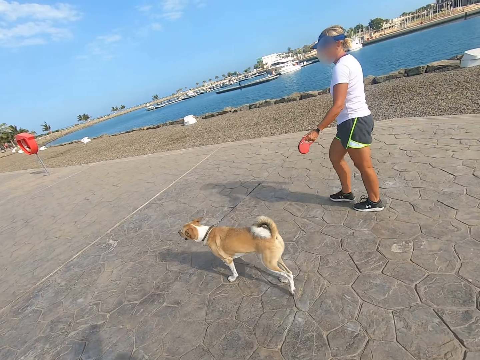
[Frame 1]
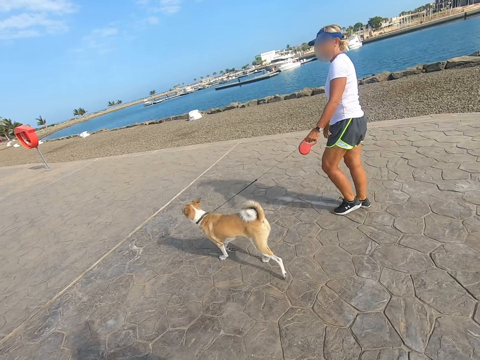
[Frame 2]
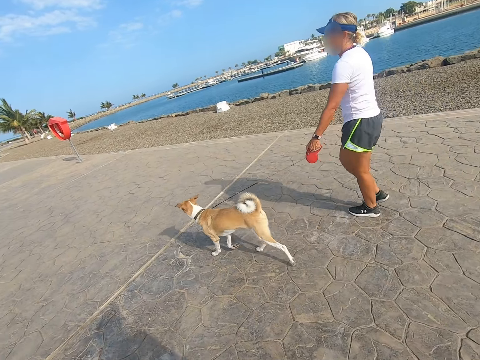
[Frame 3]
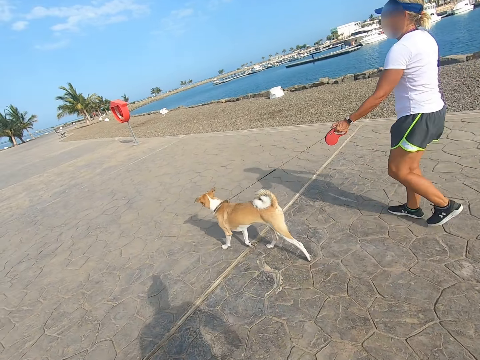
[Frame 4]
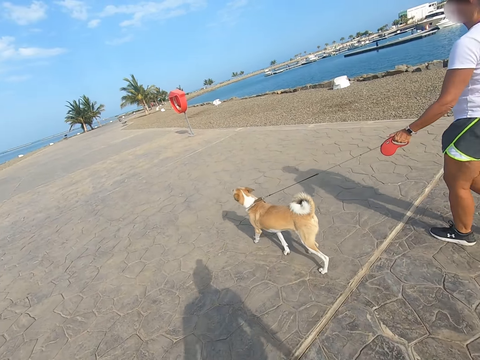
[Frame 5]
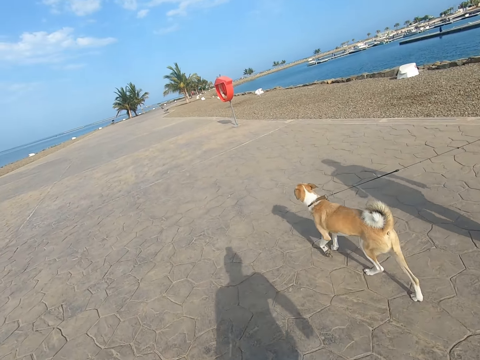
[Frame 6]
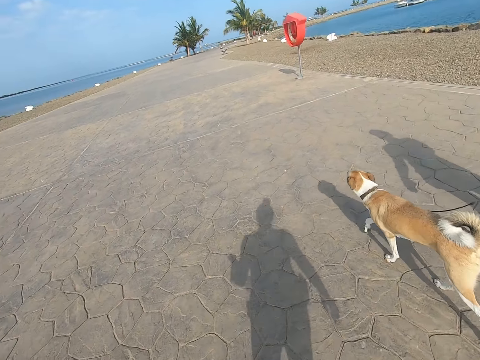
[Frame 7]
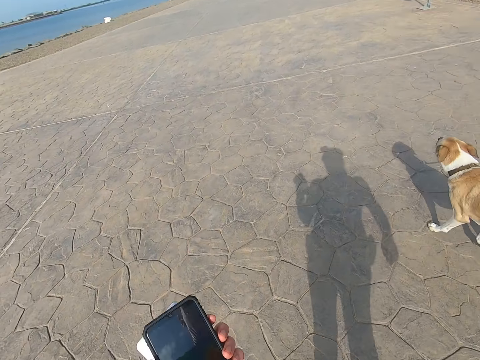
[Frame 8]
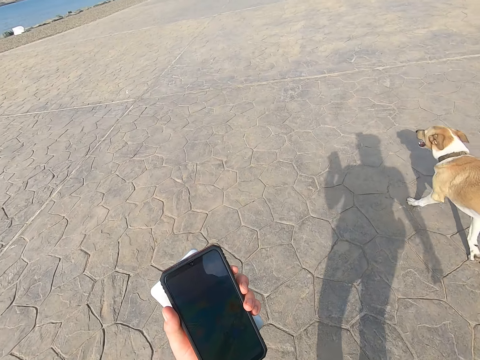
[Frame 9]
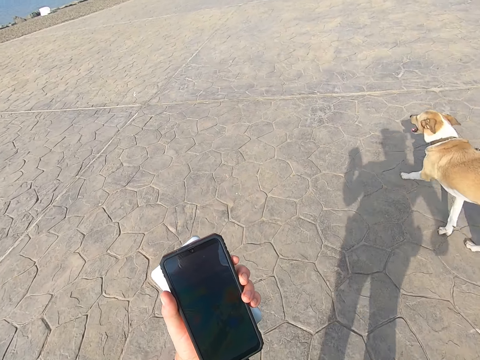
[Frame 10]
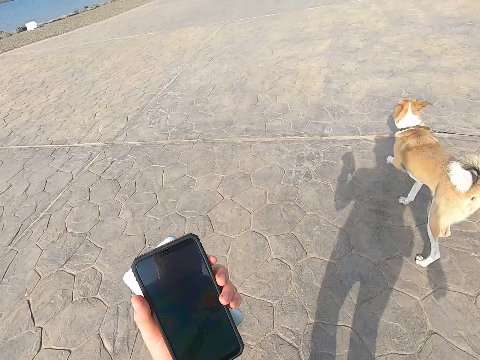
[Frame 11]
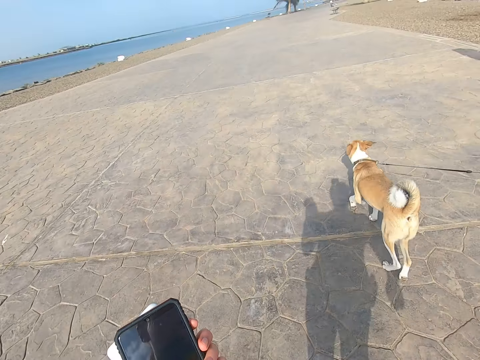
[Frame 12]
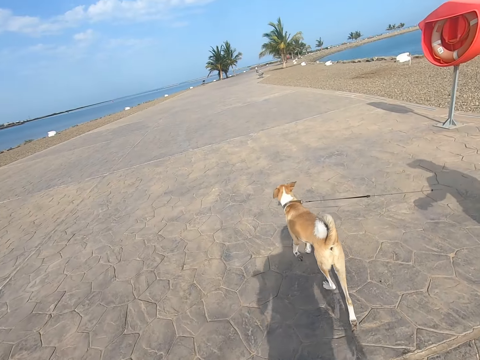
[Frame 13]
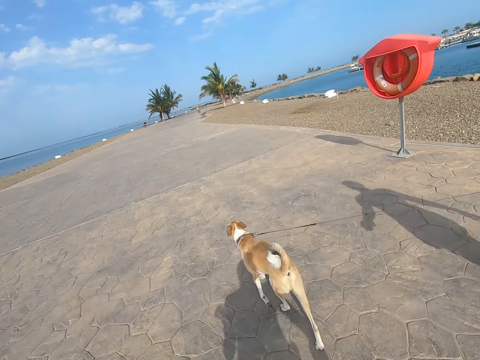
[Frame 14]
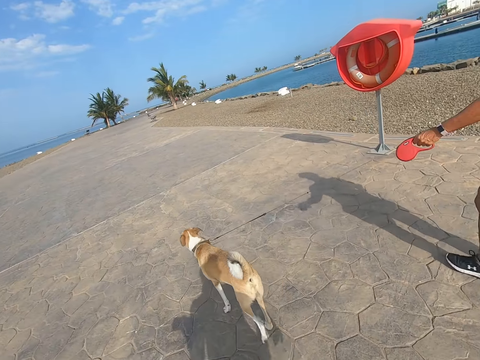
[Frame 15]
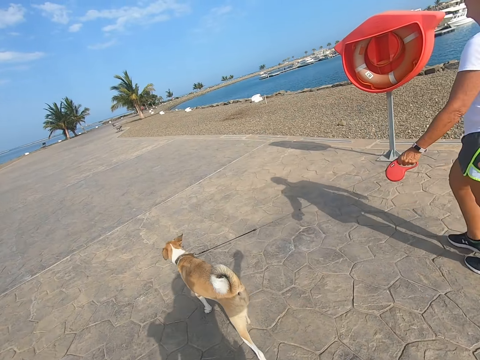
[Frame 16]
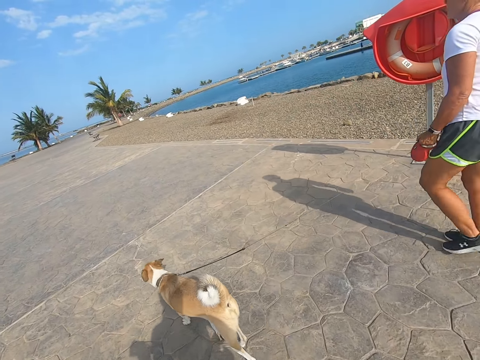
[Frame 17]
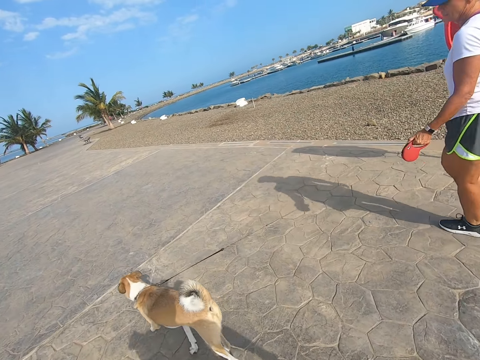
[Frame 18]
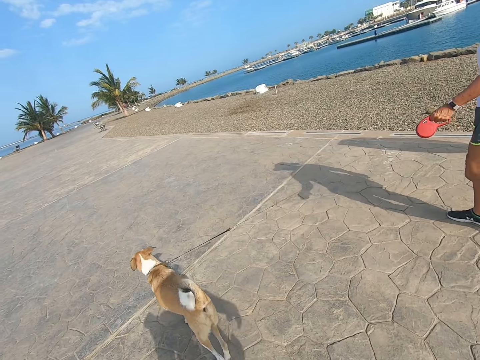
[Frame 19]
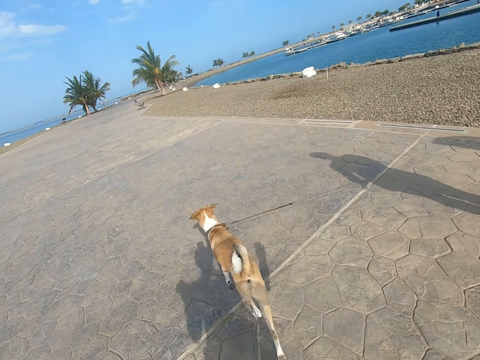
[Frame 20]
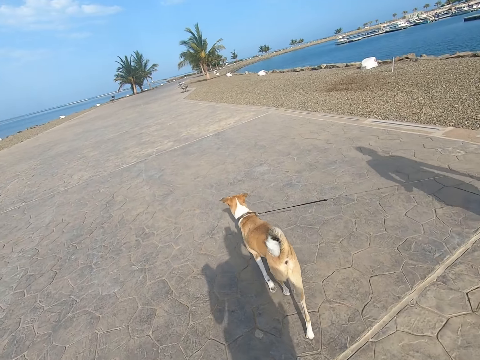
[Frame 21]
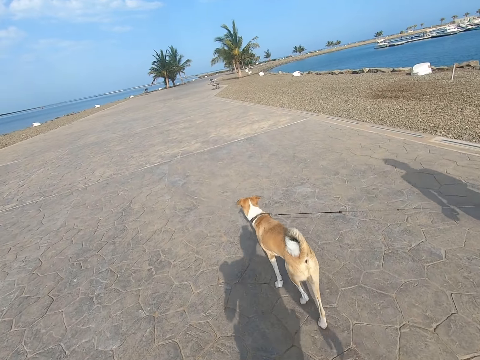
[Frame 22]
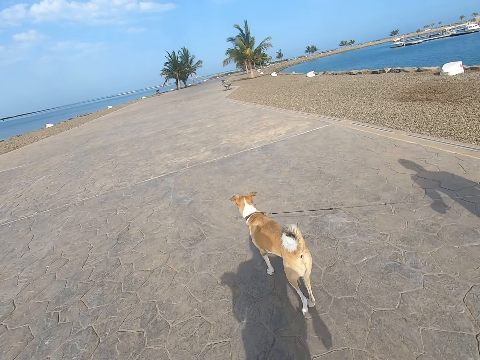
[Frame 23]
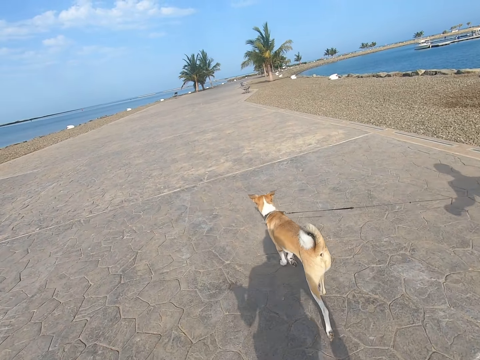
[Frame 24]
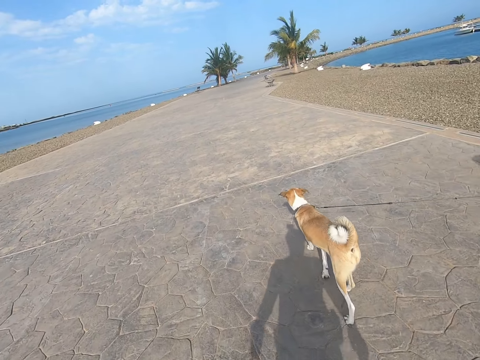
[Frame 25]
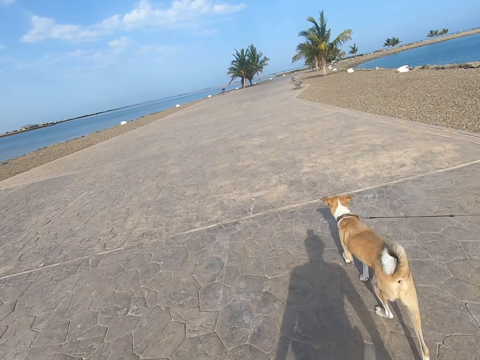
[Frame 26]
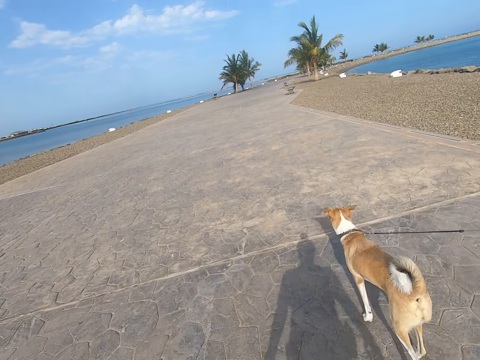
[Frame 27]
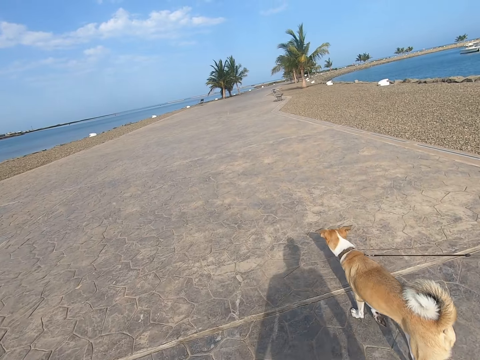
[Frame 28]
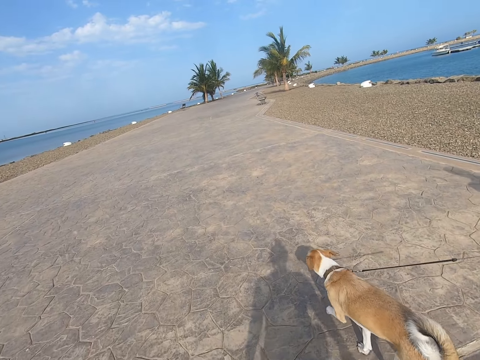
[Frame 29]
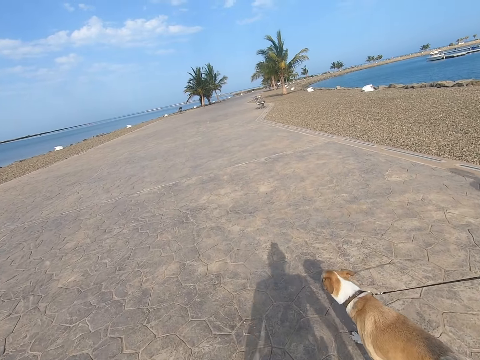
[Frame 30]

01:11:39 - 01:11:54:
A person pulls a dog. The camera wearer stares at a phone. They play a game on the cell phone. The person walks holding the dog. The camera wearer walks on the beach park. The person walks on the beach park, and holds the dog leash. The camera wearer walks around.

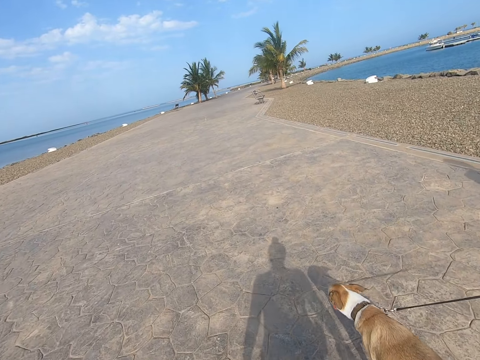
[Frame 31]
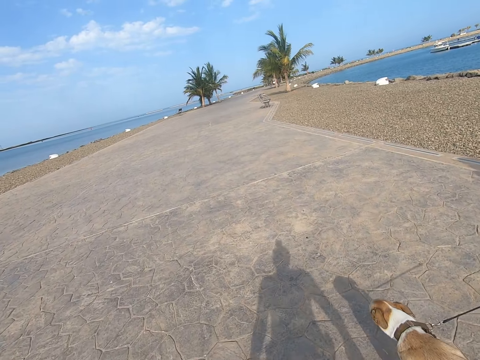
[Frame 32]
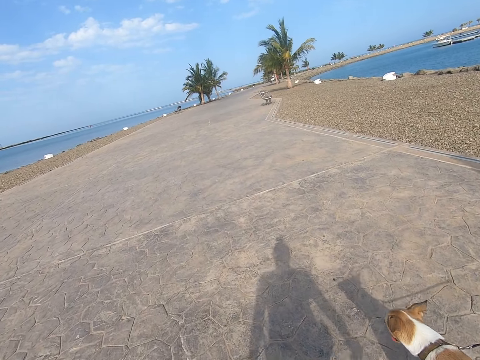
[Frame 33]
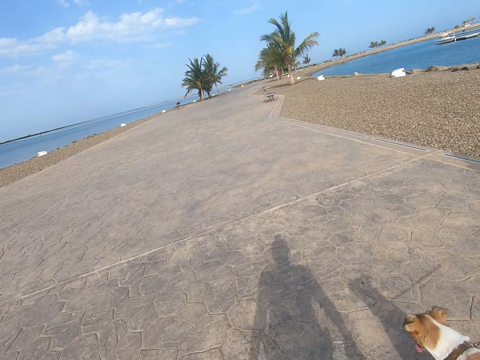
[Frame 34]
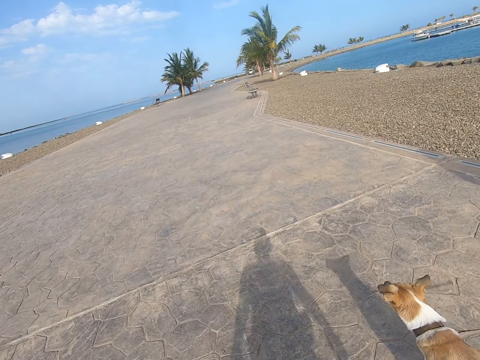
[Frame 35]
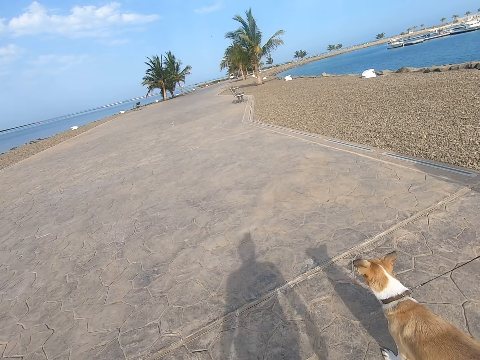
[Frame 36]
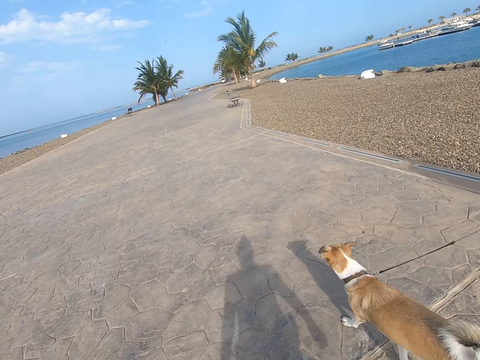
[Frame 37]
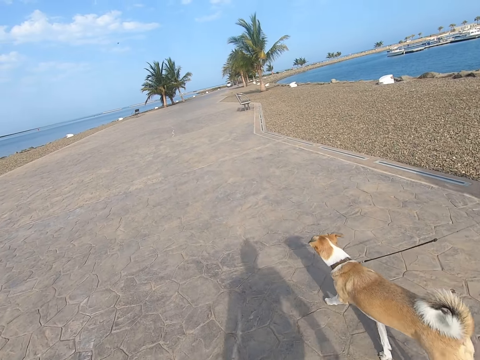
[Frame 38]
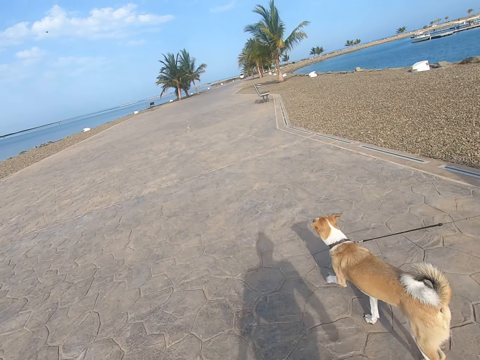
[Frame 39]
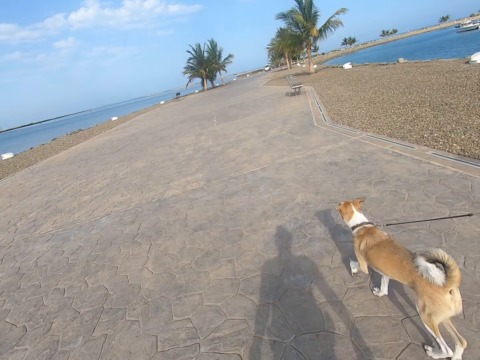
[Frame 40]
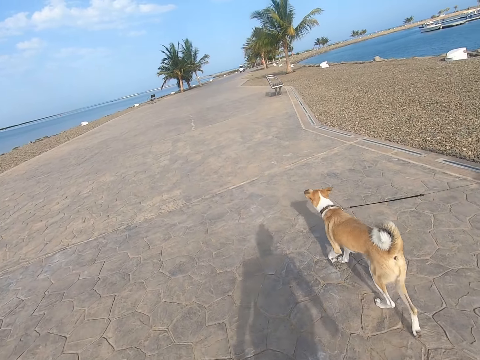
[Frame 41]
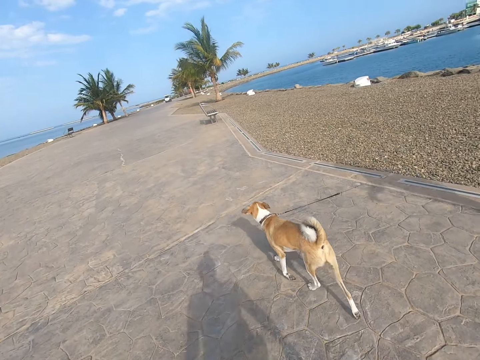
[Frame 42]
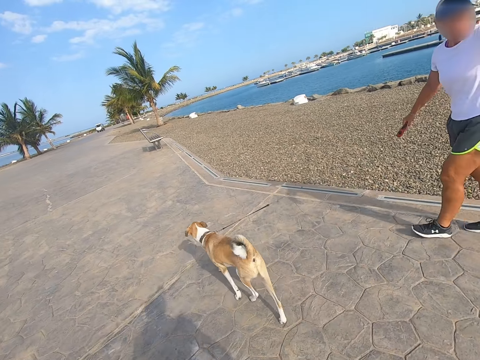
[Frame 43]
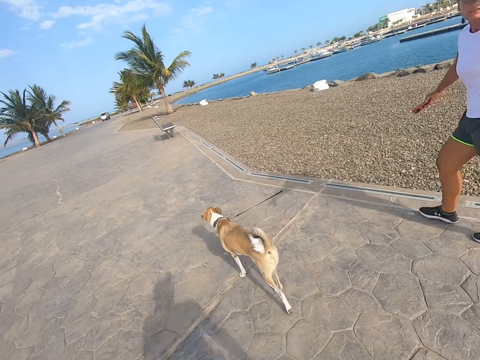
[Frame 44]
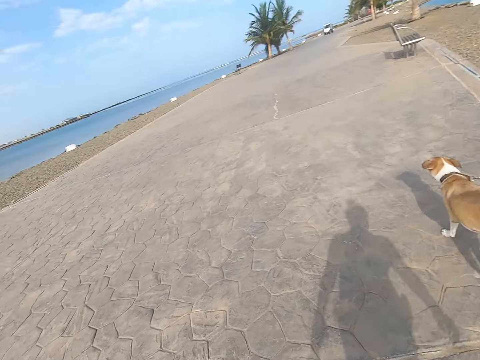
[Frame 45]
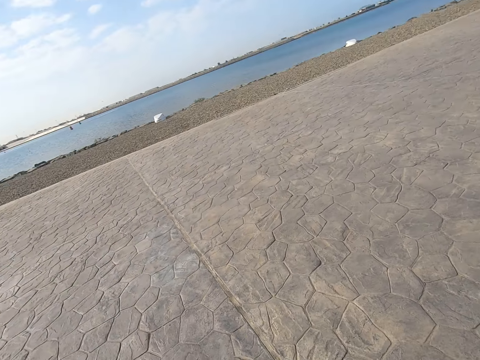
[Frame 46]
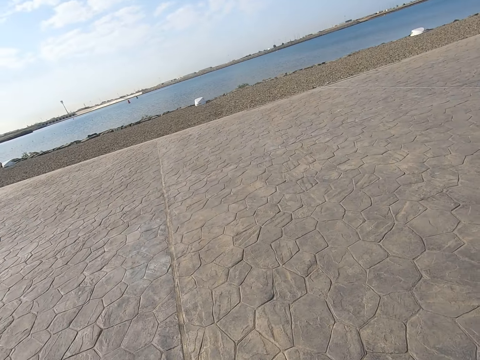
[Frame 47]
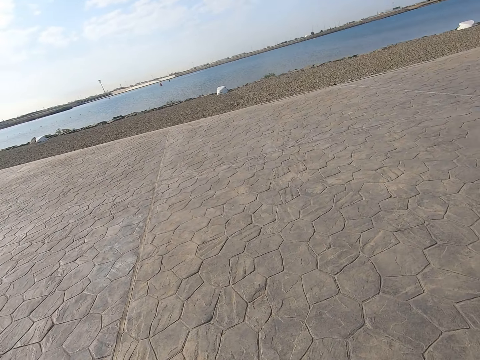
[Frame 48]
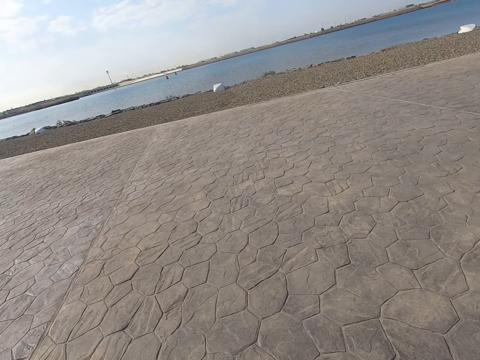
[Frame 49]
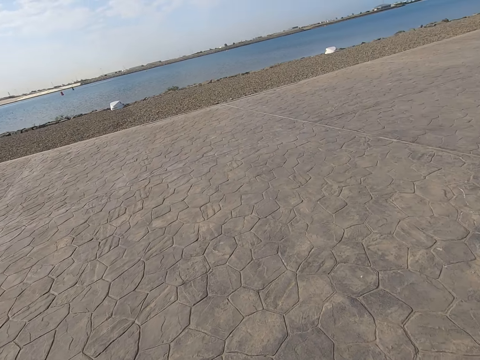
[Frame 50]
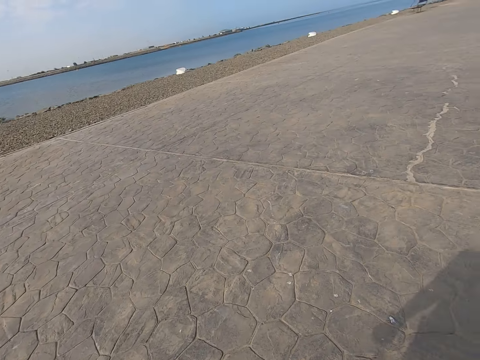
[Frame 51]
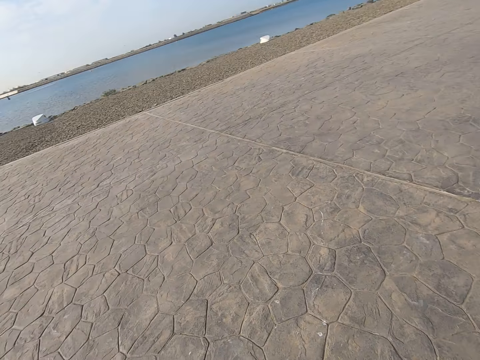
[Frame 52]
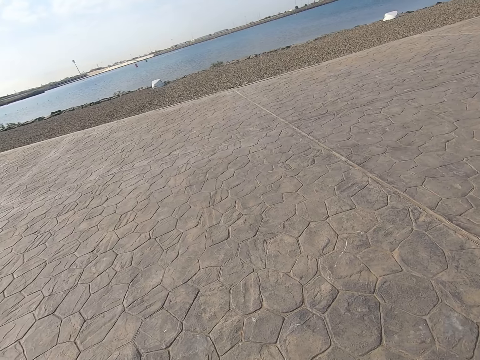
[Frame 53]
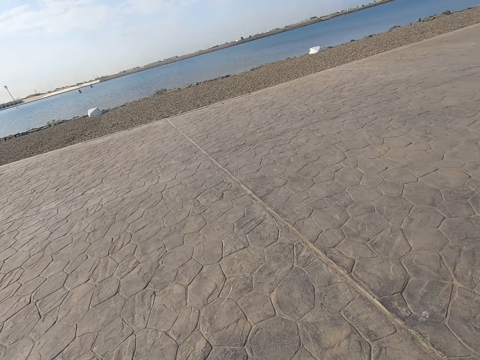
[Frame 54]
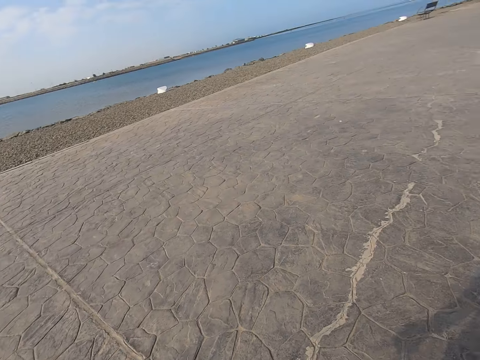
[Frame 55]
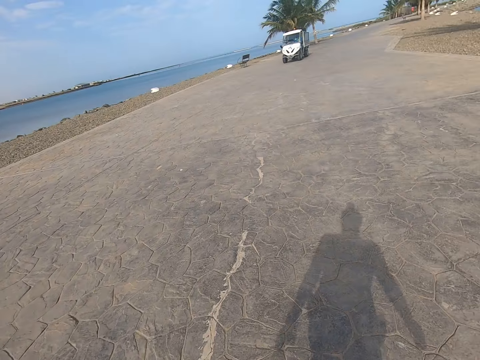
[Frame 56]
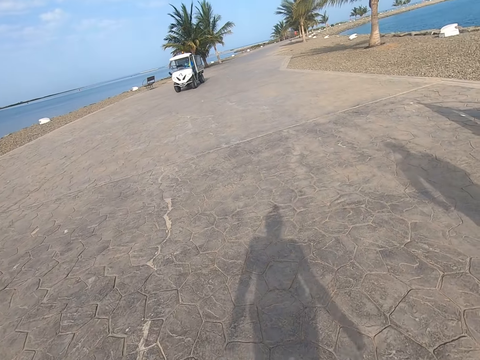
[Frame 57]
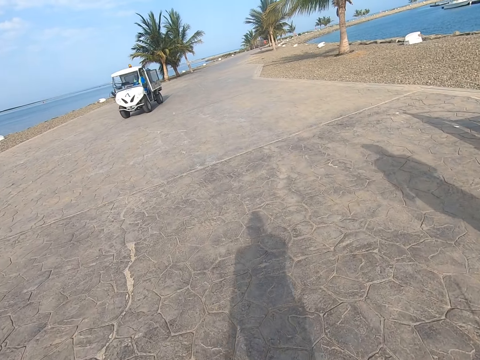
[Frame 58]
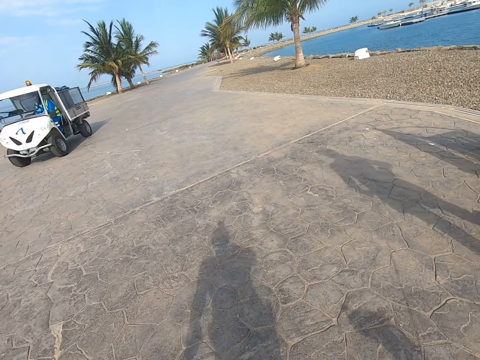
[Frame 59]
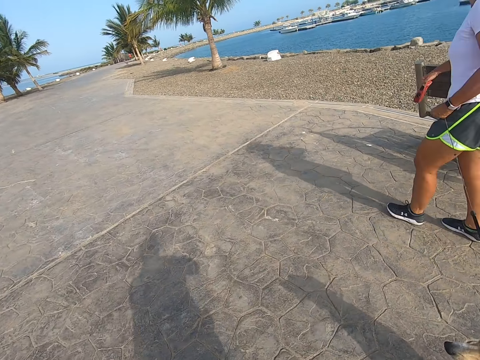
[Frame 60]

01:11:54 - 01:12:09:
A person holds a leash. The camera wearer looks around. They walk towards a van.
